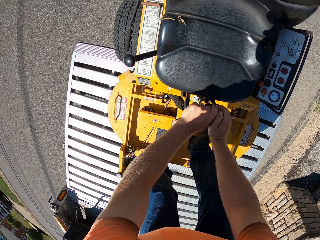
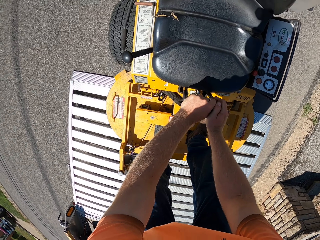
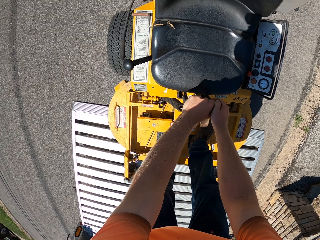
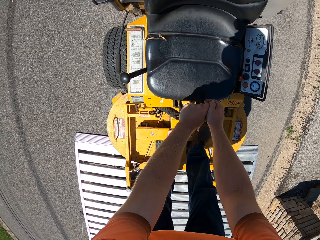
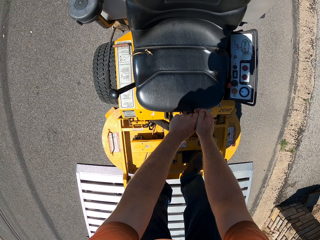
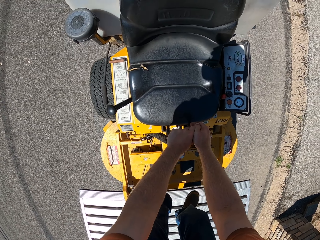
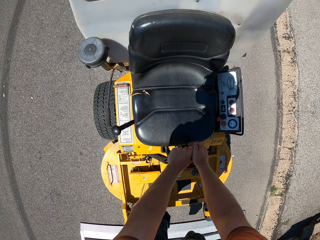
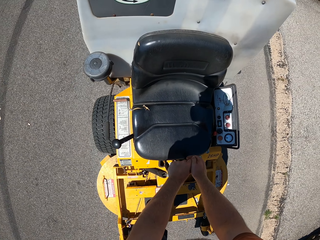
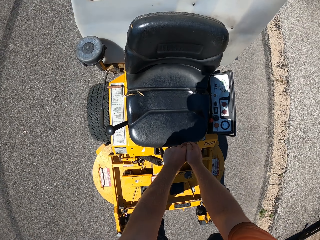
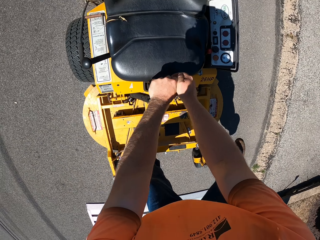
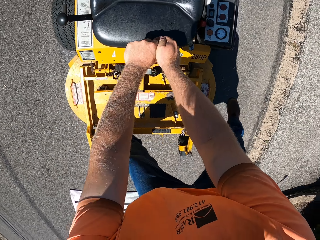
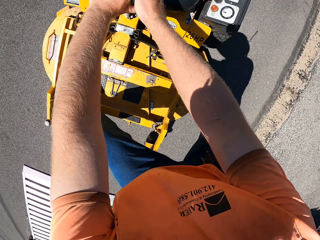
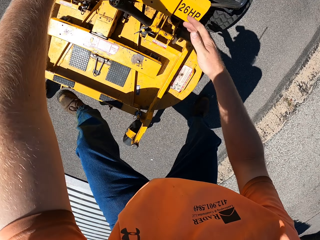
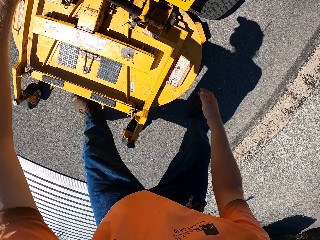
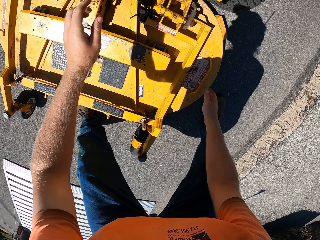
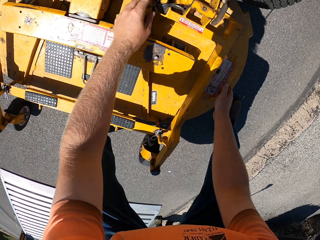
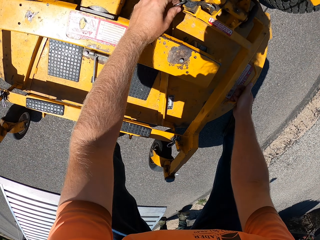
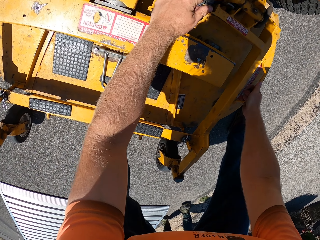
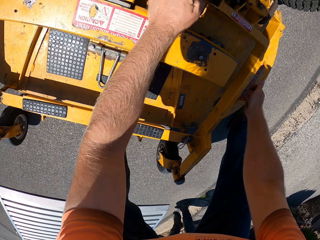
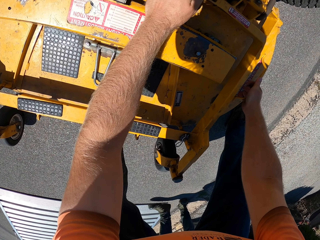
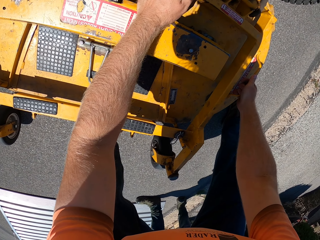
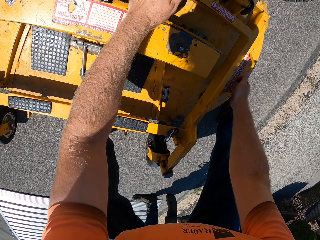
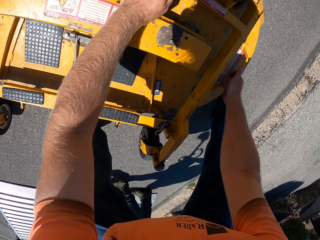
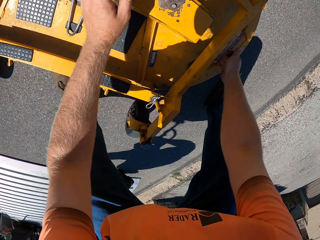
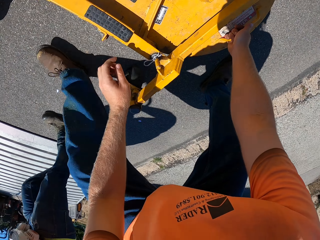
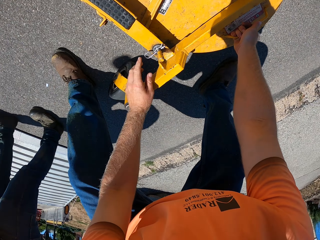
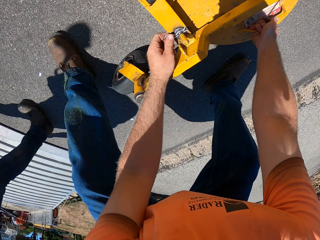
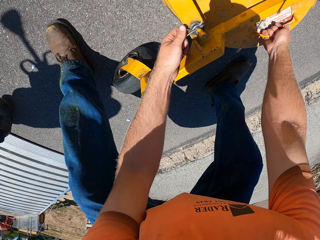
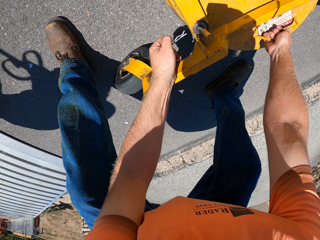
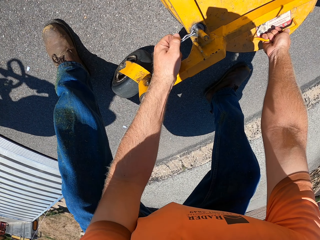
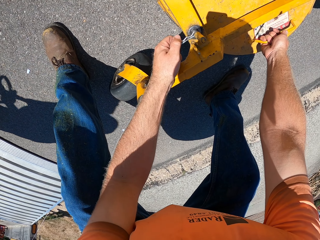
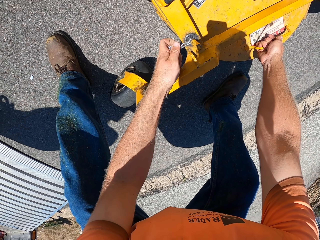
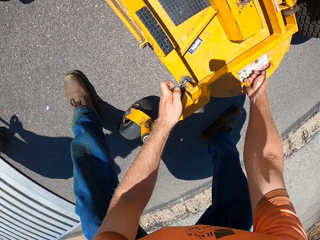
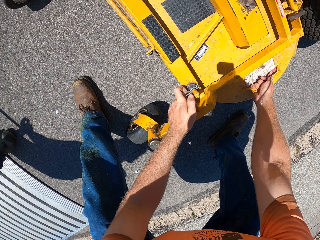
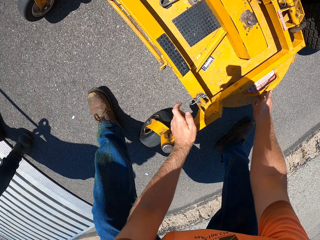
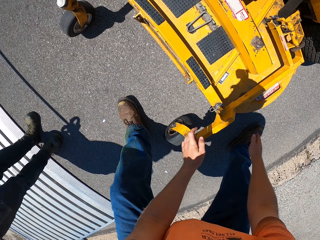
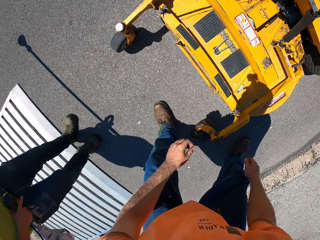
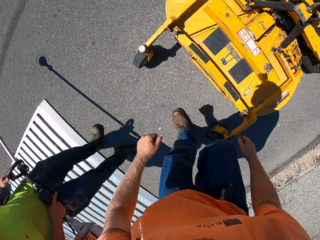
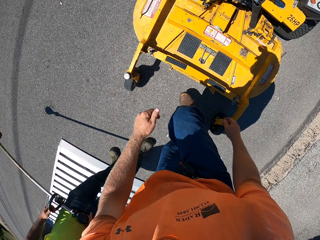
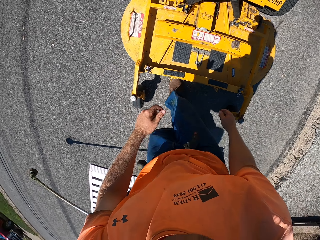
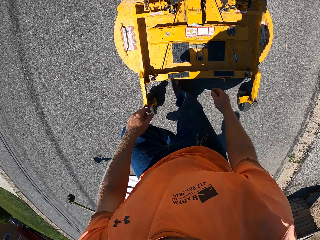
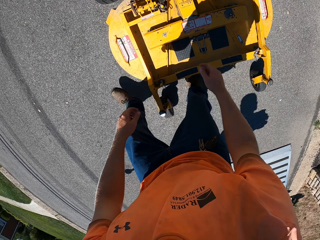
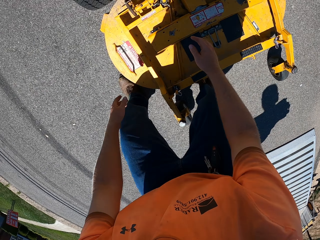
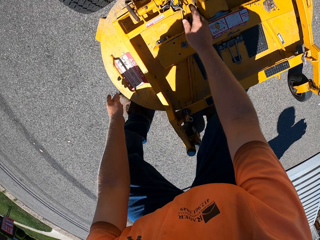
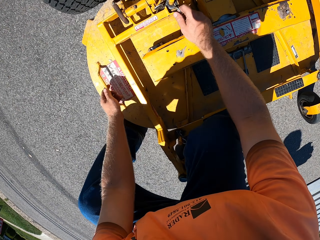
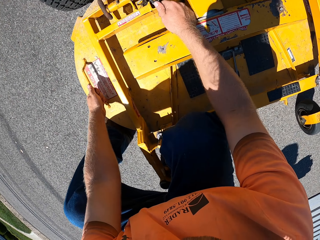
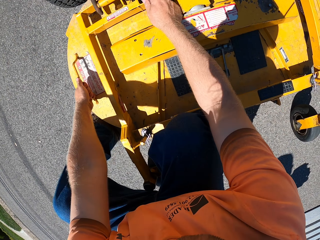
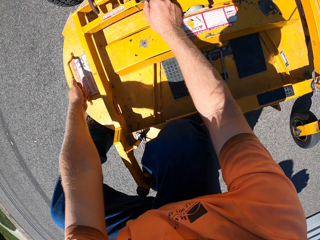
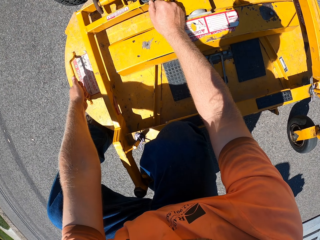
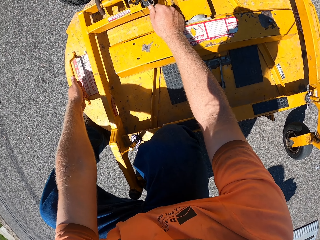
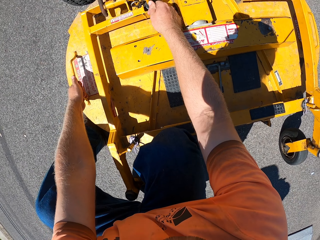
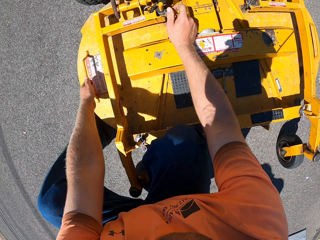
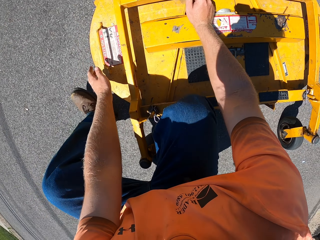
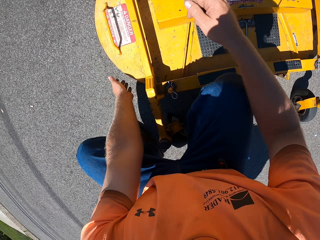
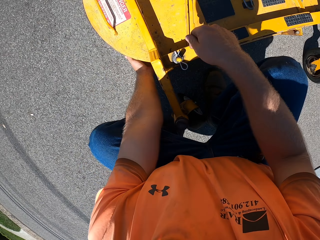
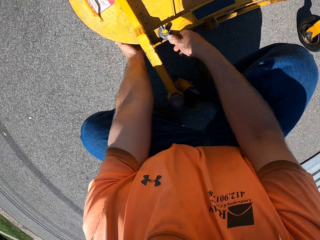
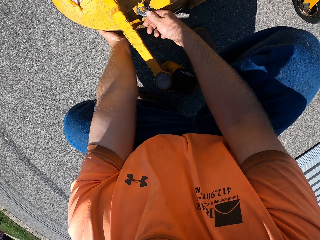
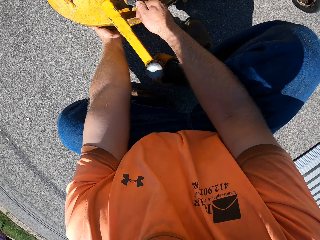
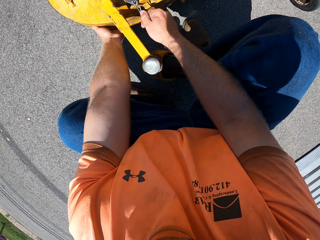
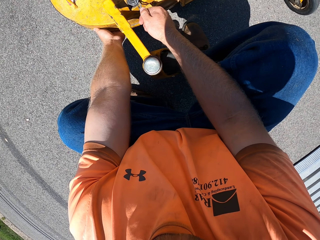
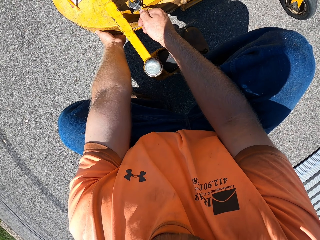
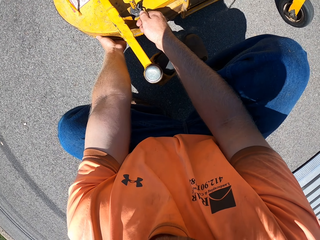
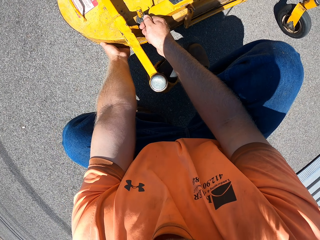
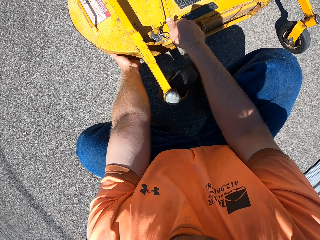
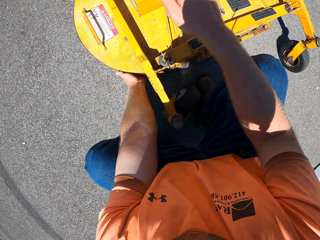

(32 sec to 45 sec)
The camera wearer operates the lawn mower on the ground with both hands. They adjust the lawn mower, walk around the lawn mower and adjust the lawn mower.

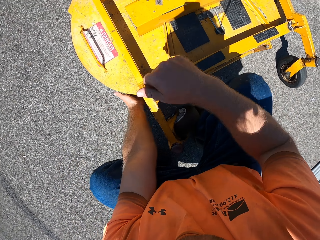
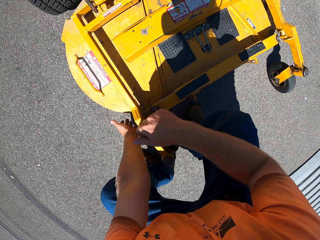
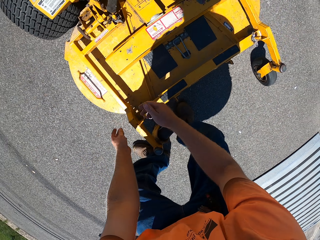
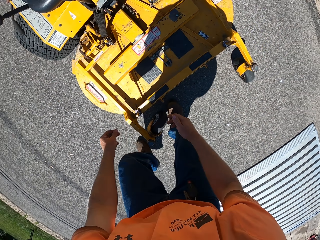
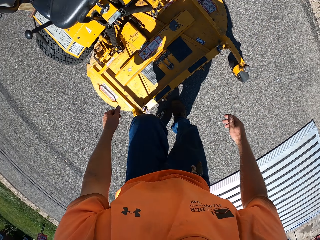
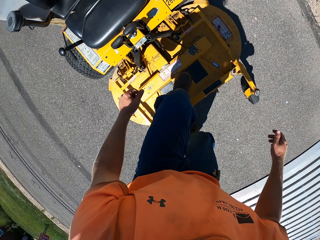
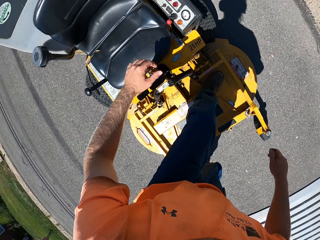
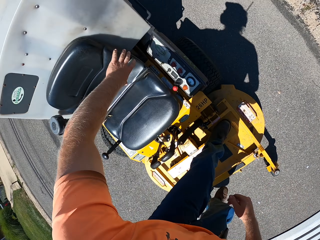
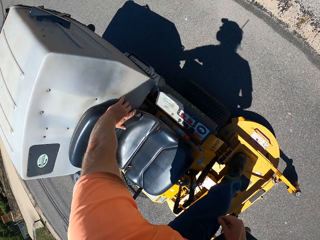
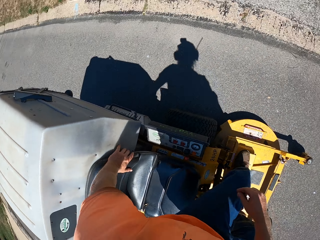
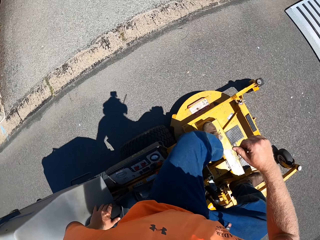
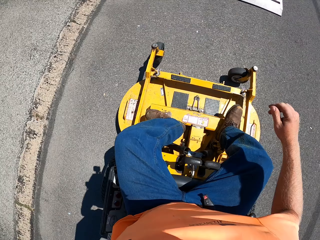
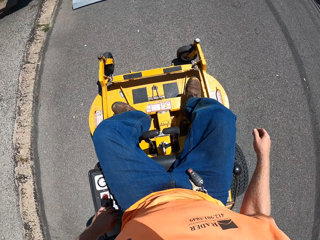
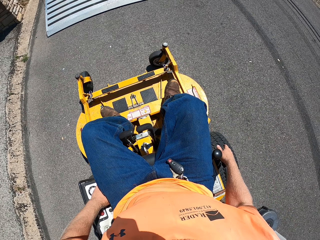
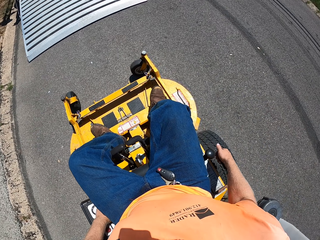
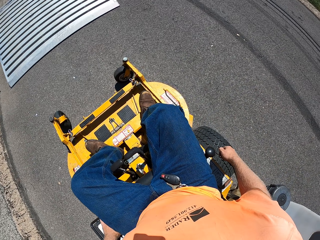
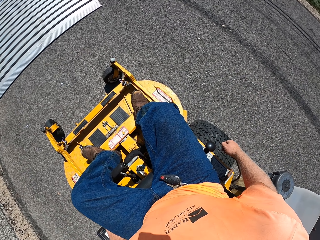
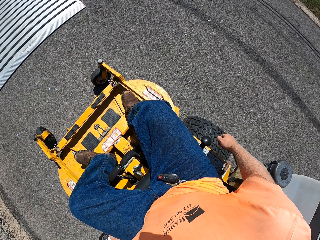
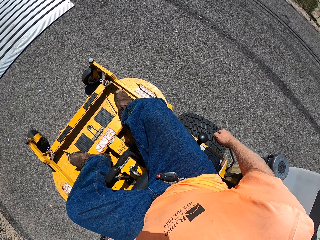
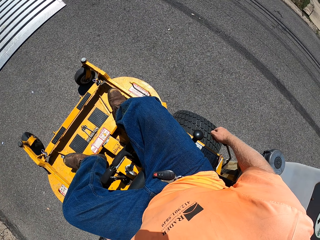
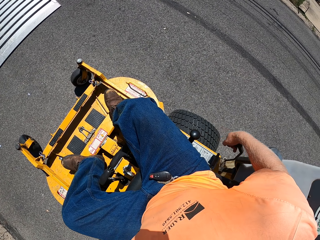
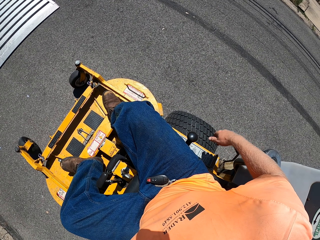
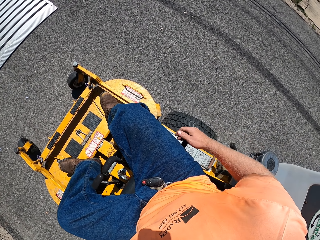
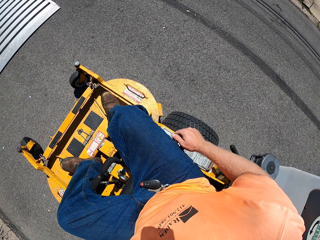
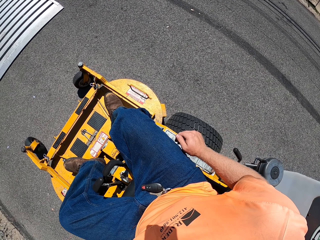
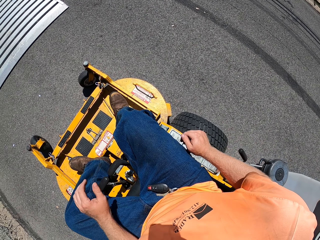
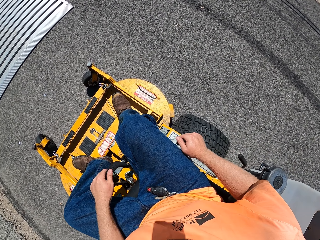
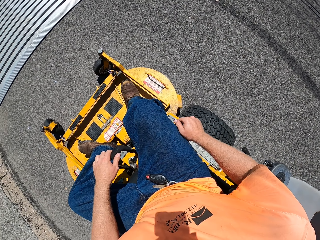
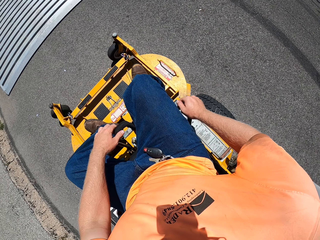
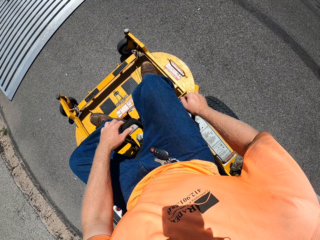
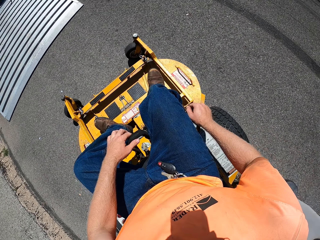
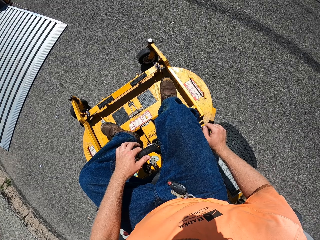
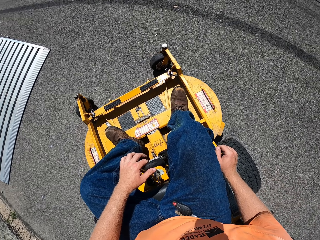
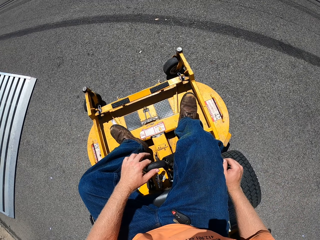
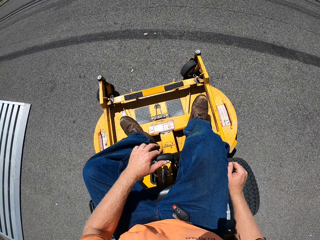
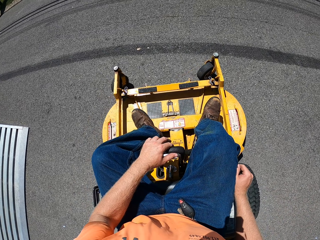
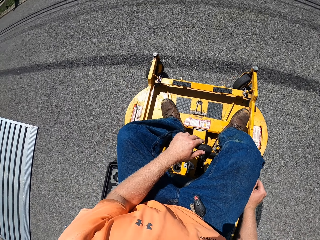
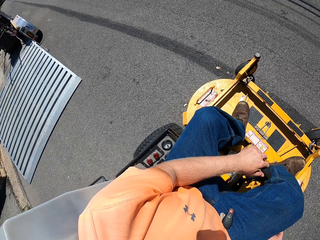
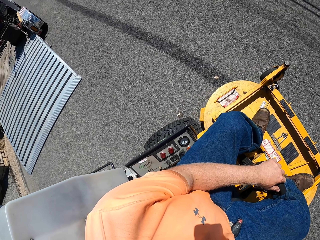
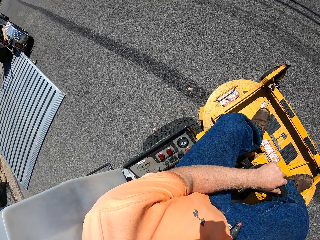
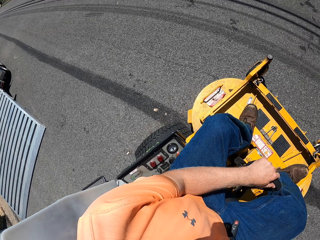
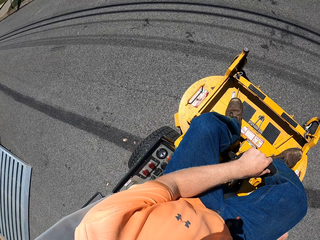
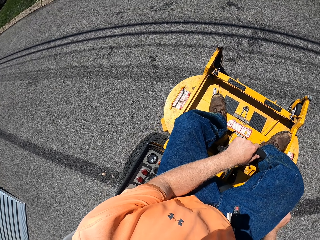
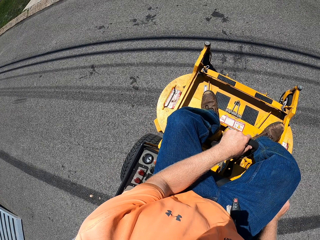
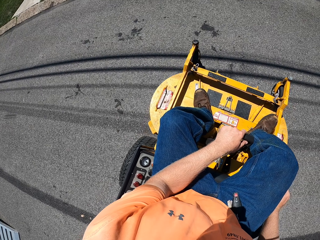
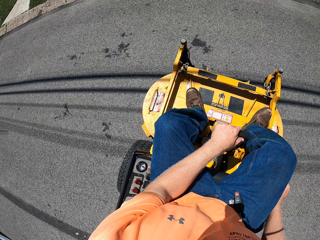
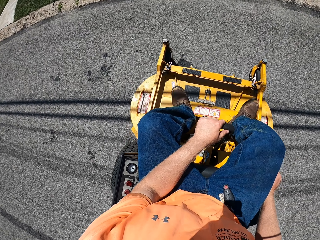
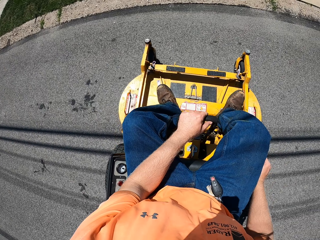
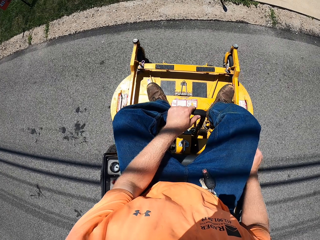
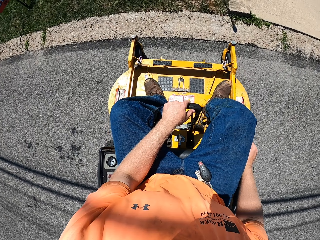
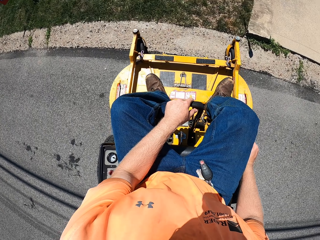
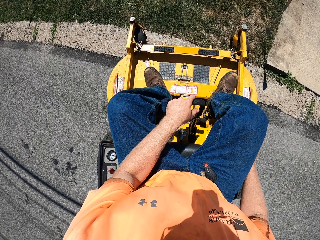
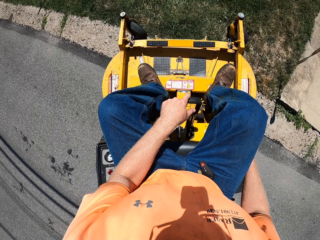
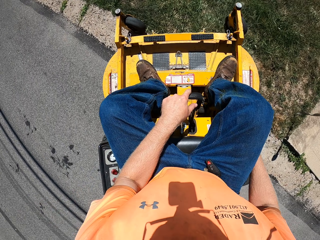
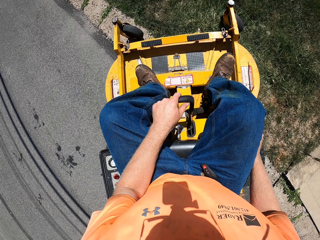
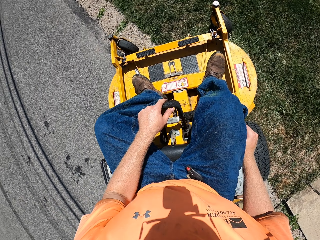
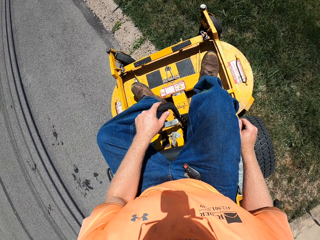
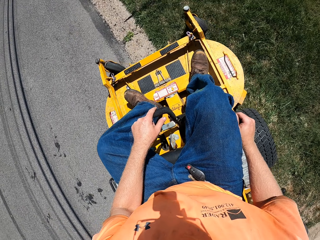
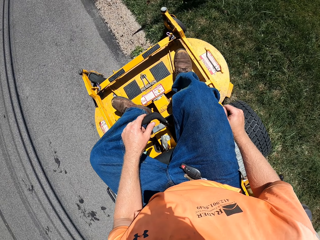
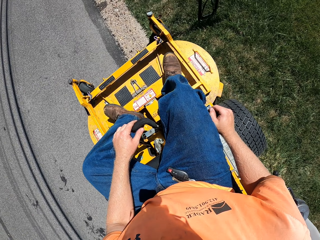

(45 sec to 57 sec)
The camera wearer steps in the lawn mower. They sit on the lawn mower on the ground. They ride the lawn mower along the road with both hands. They operate the lawn mower. They ride the lawn mower towards a lawn outdoors with both hands.
